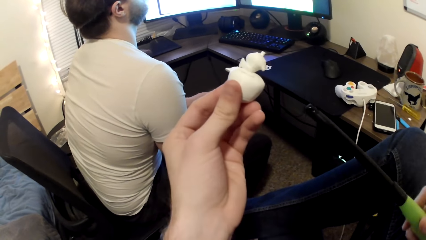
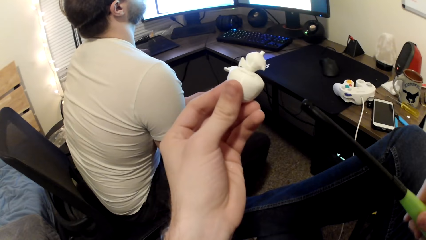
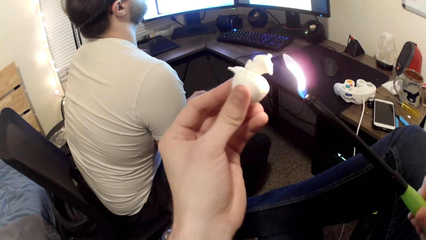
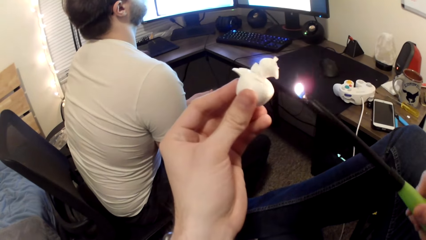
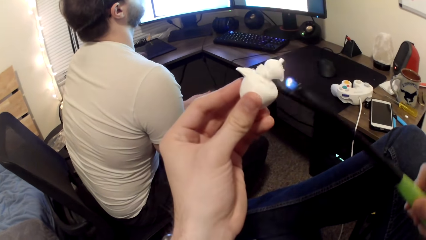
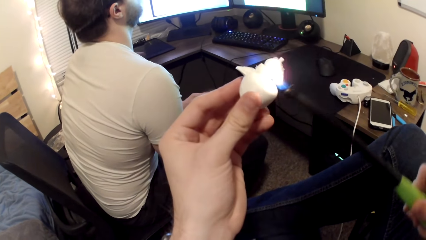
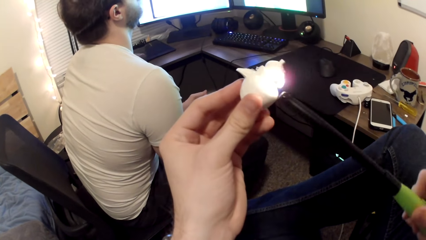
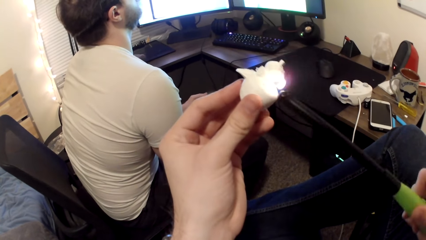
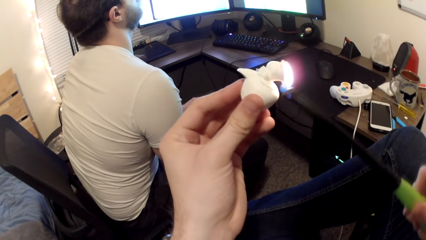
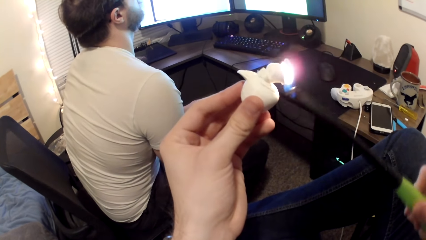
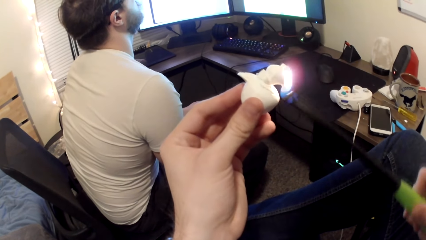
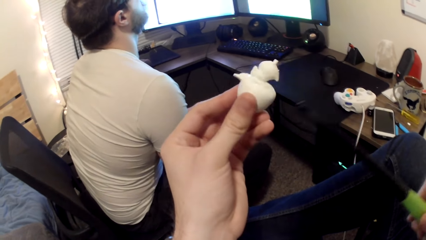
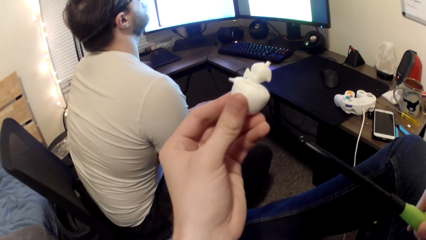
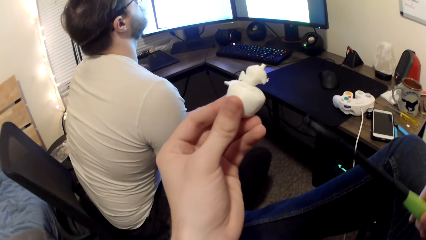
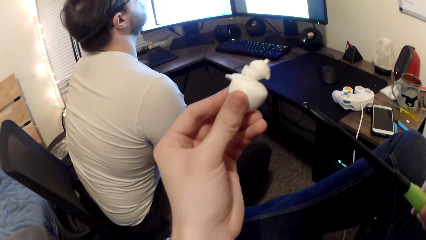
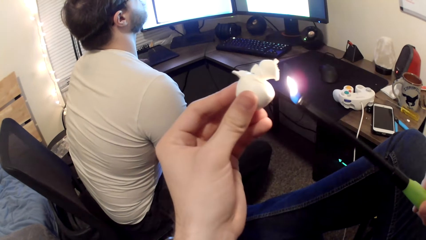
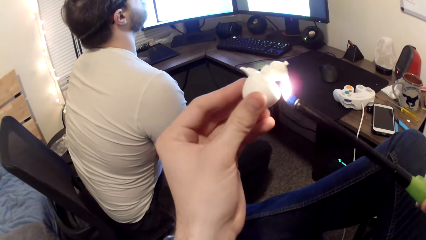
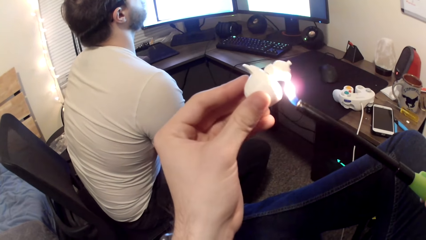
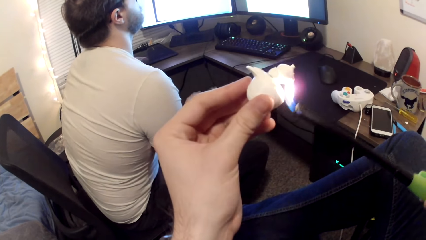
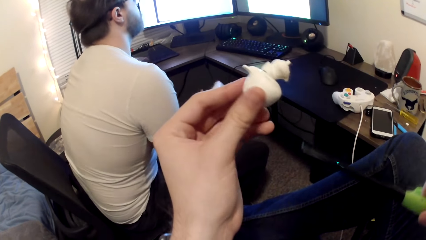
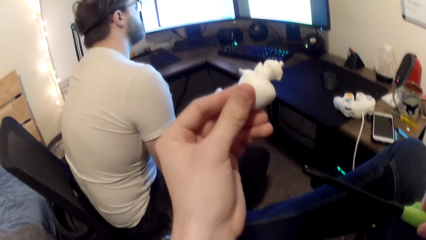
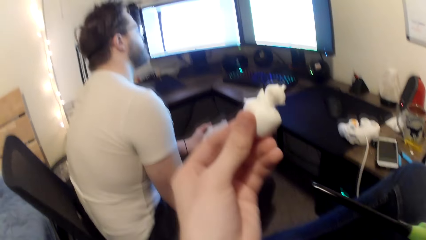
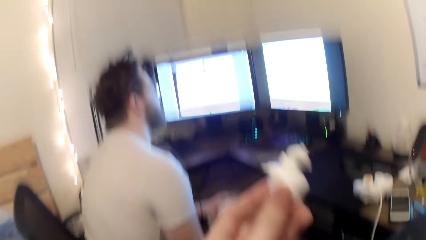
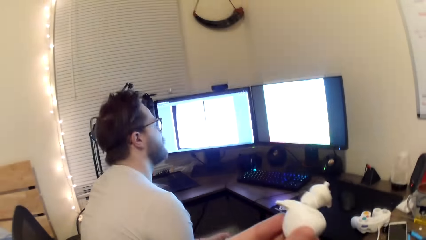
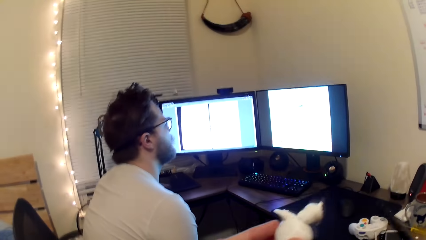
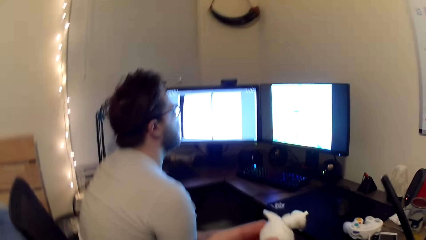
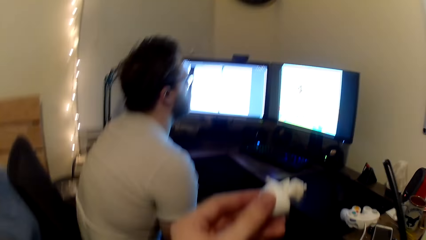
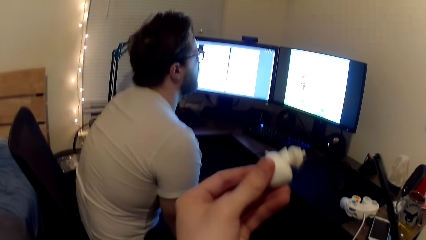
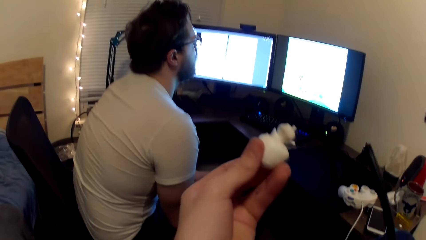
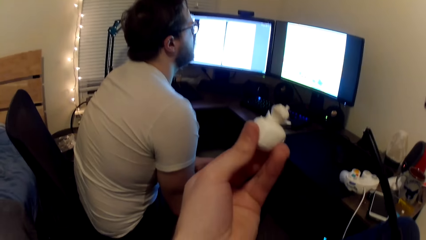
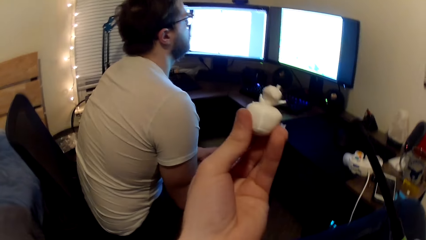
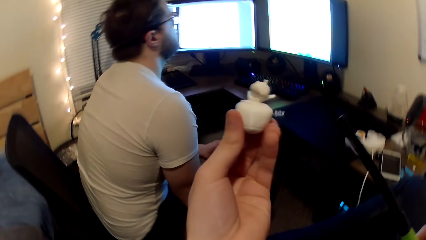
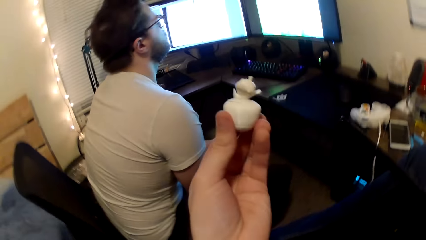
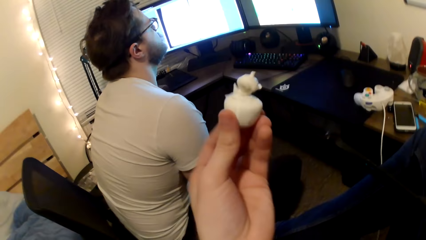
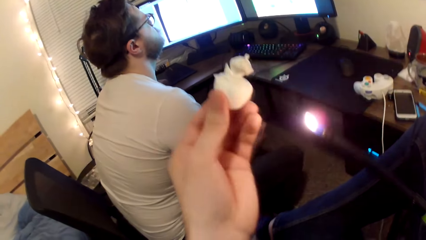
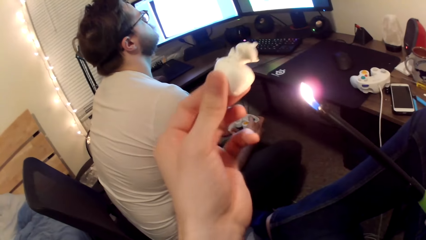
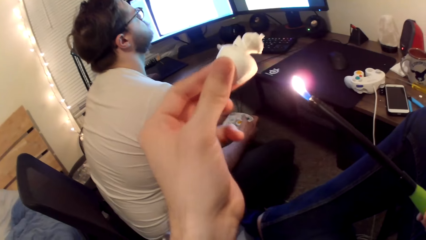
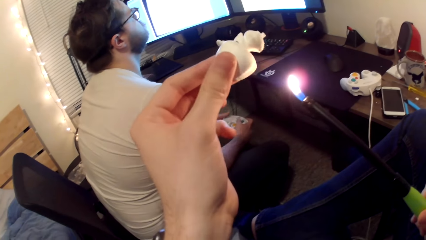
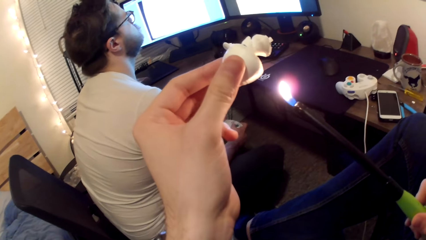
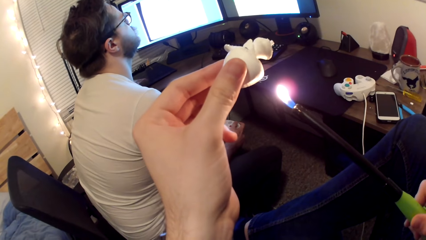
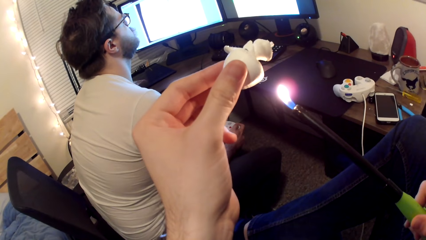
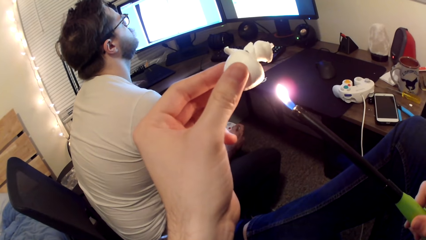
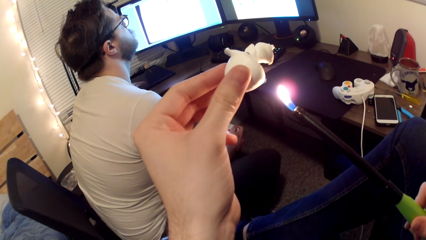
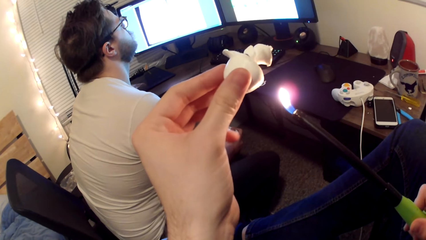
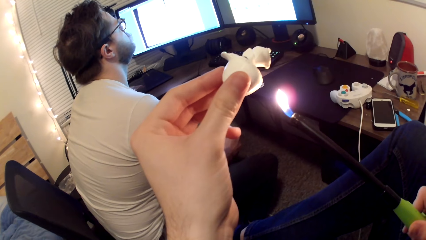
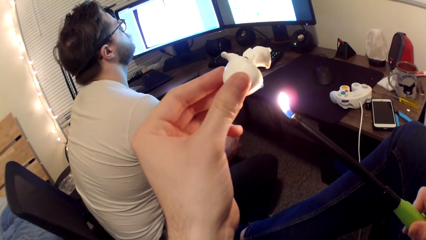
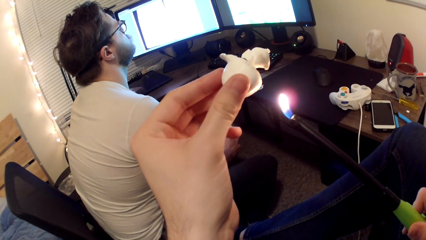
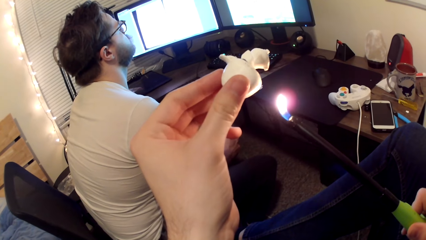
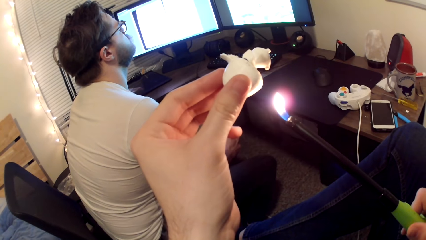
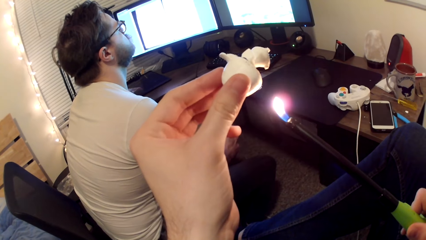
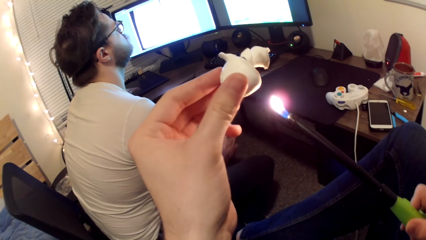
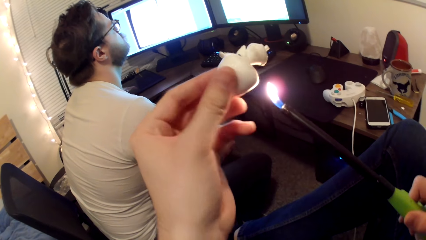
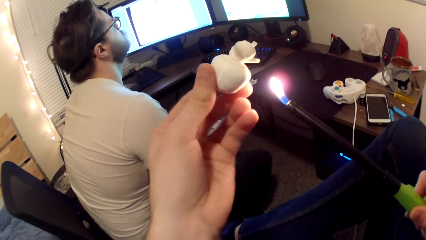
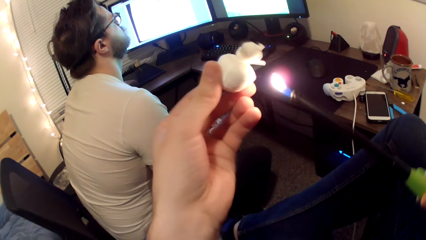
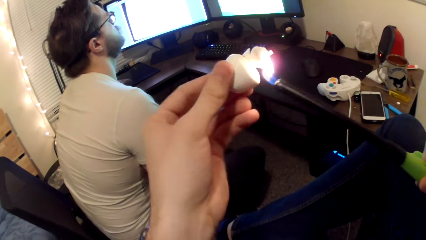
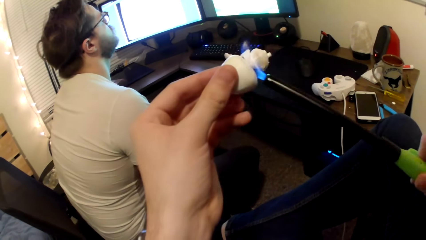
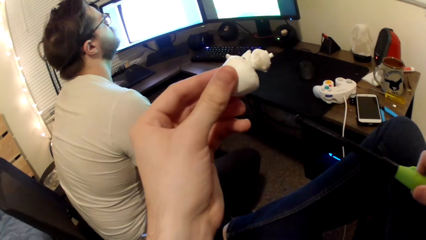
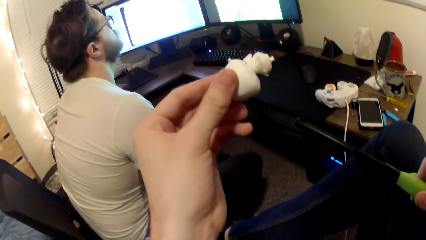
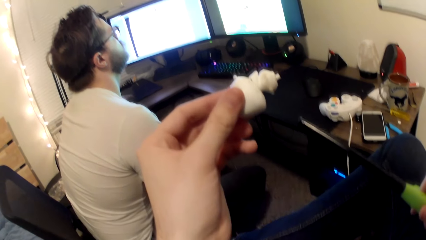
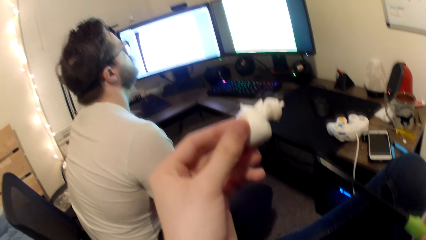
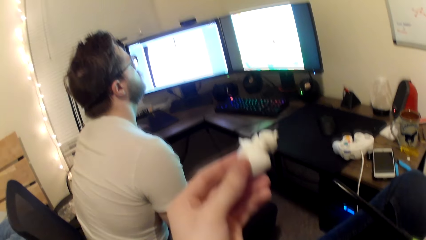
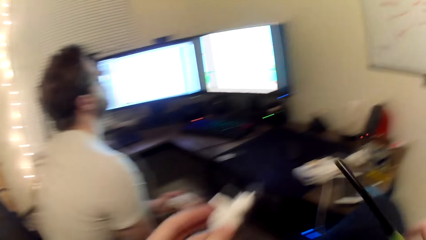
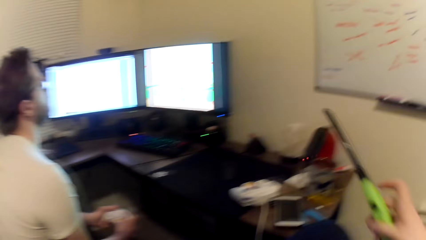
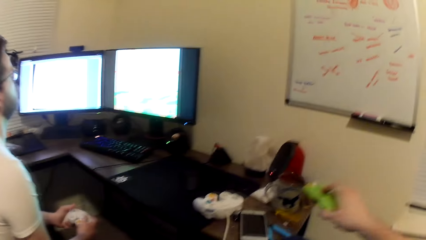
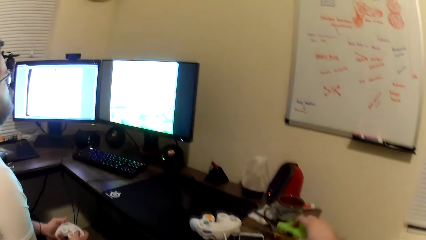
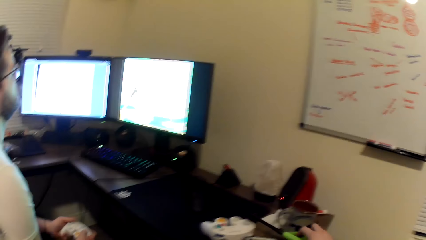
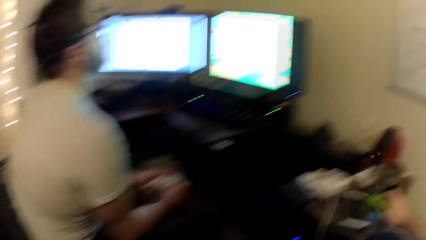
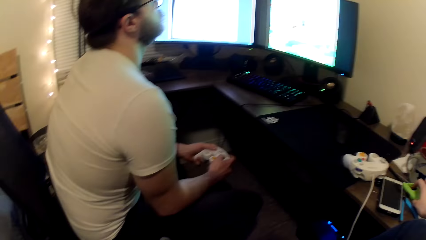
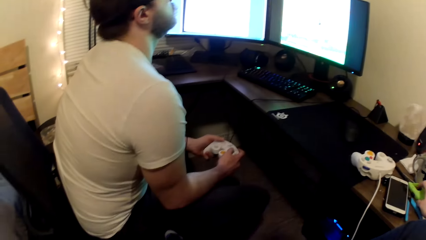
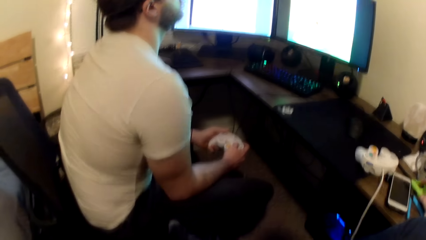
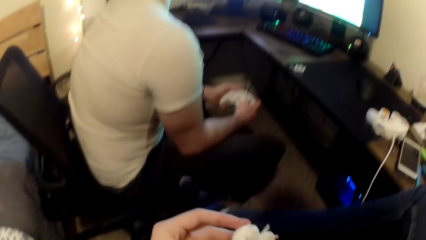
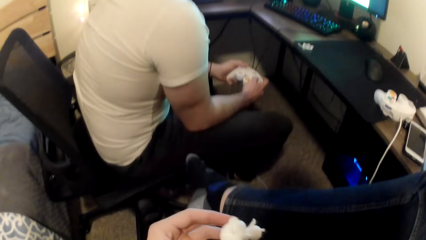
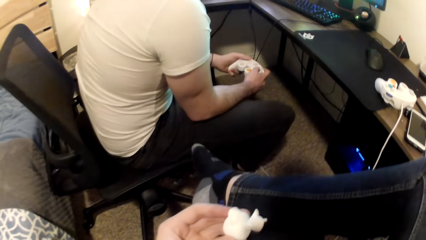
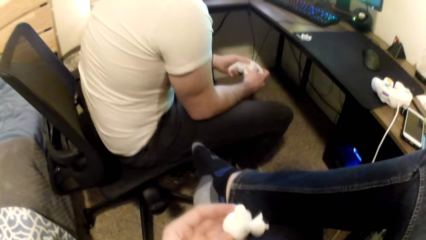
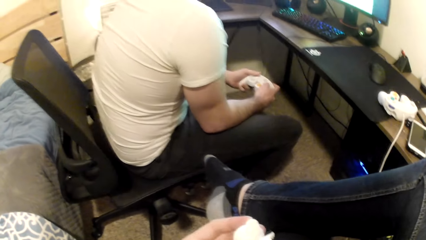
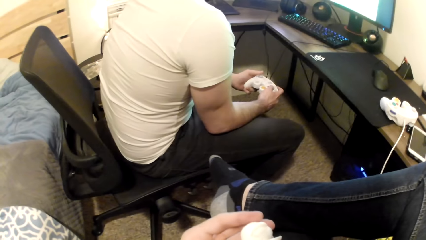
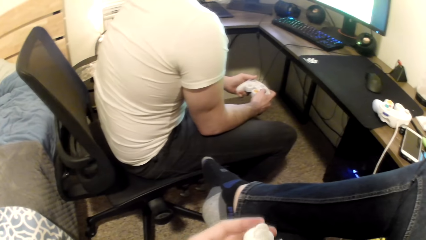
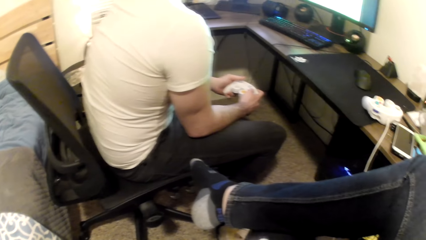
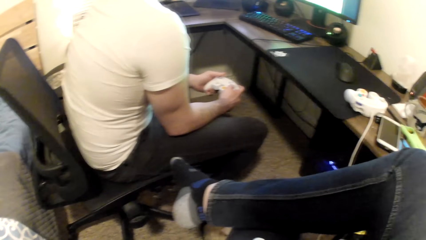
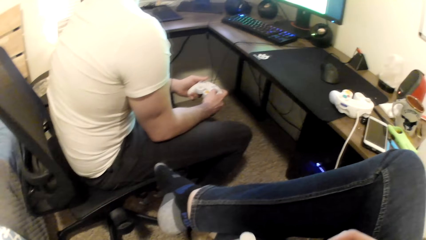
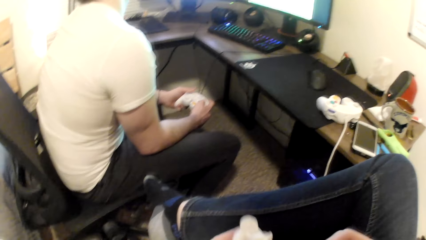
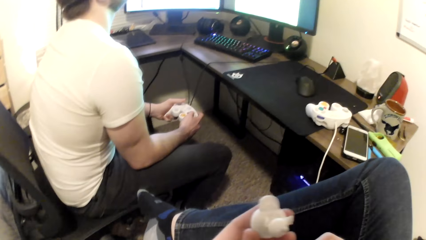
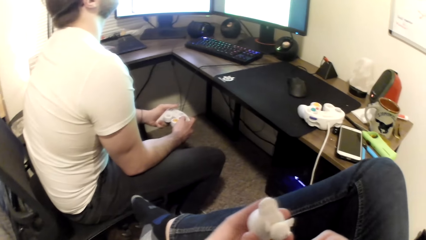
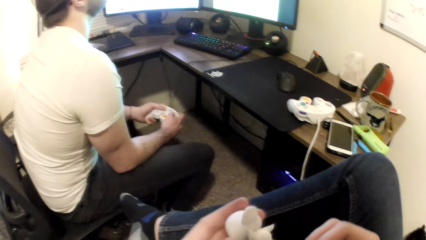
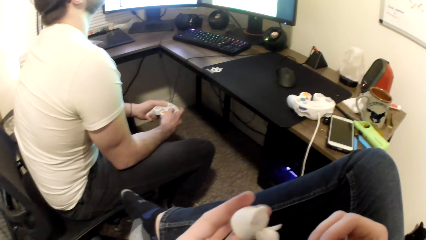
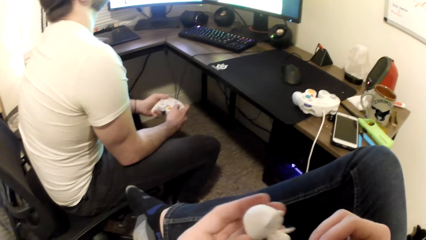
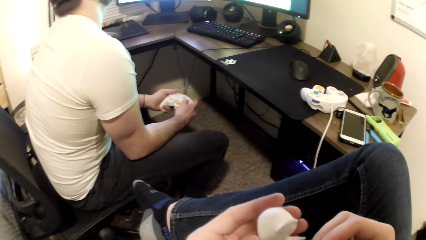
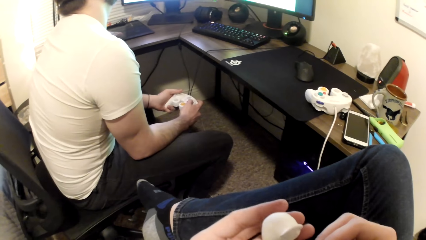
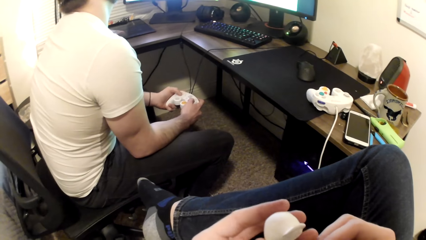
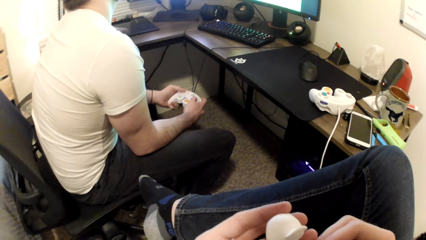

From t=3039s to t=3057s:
The camera wearer lights the lighter. They drop the lighter onto a table. A man plays a game on the computer.
